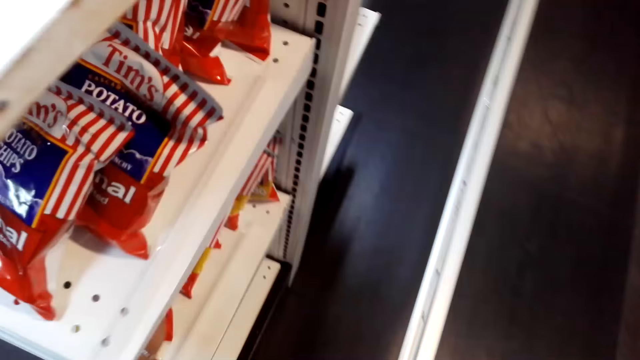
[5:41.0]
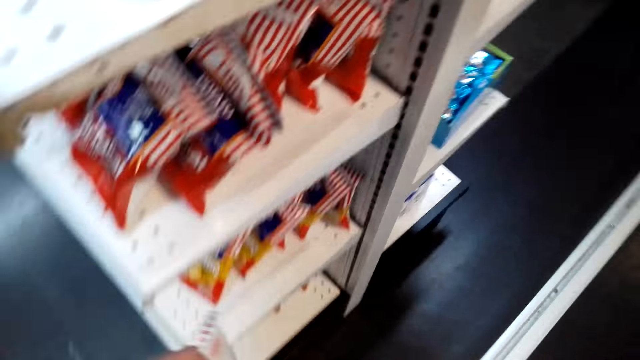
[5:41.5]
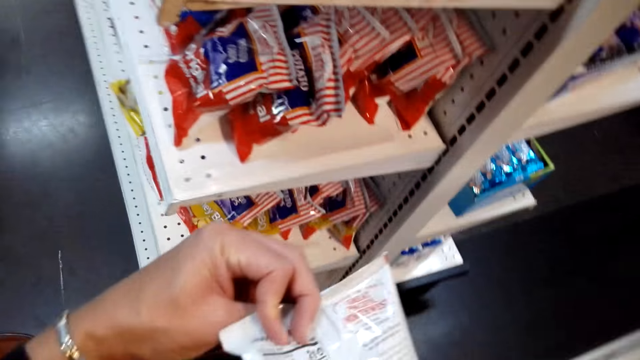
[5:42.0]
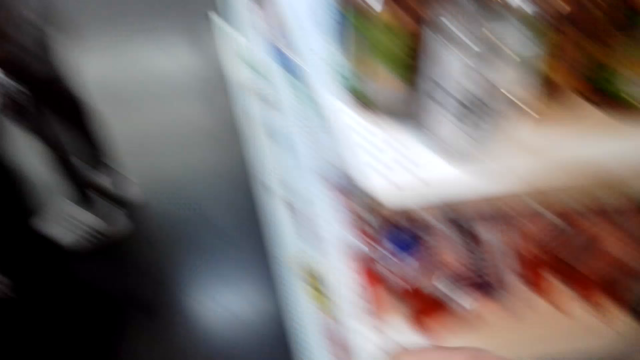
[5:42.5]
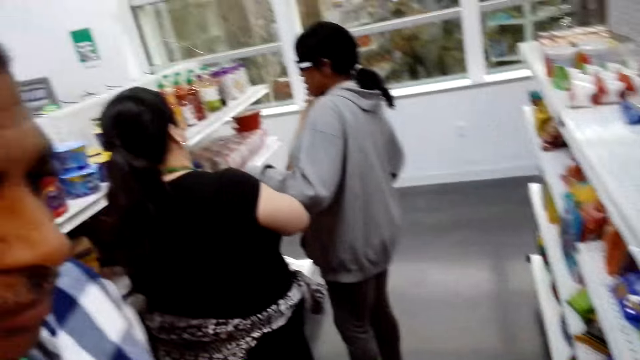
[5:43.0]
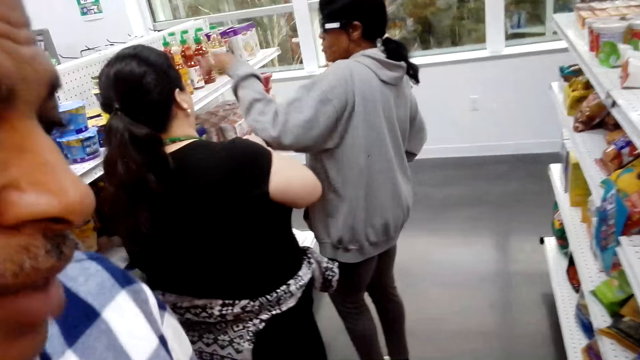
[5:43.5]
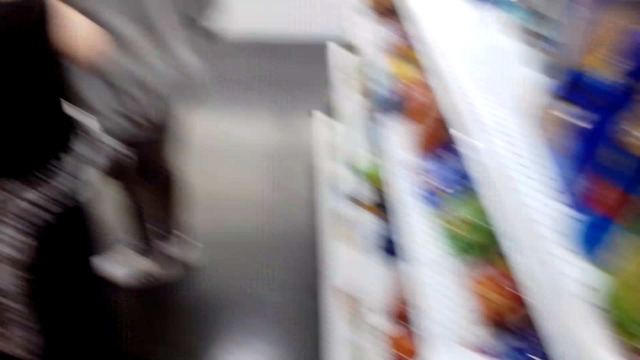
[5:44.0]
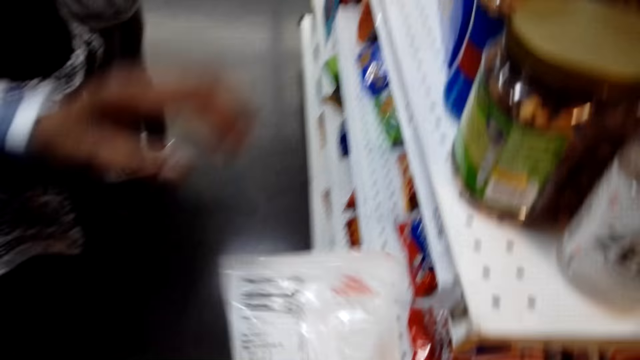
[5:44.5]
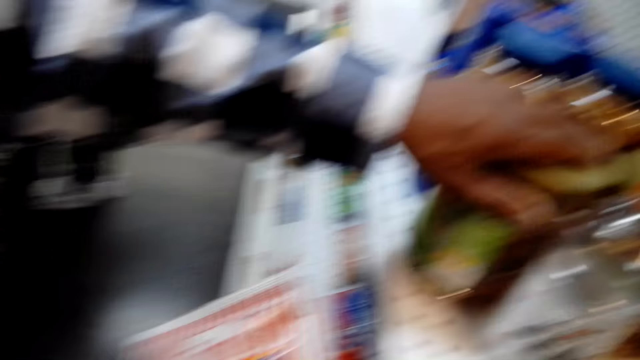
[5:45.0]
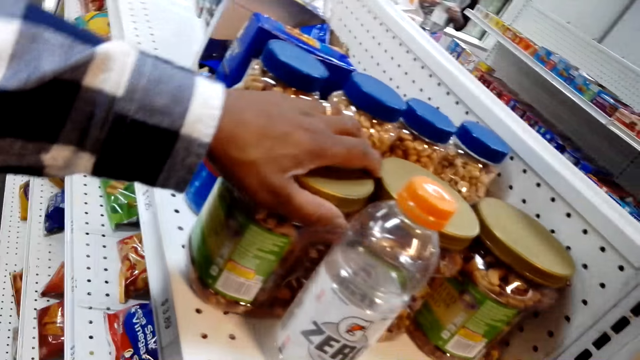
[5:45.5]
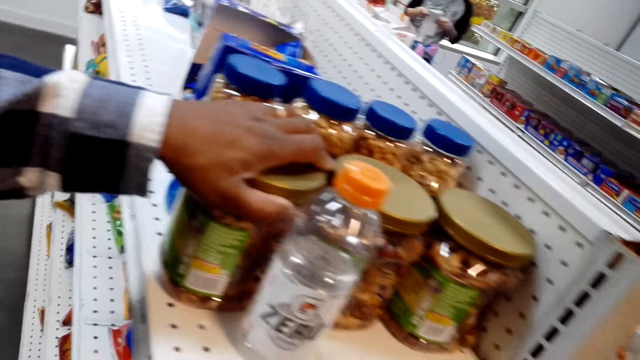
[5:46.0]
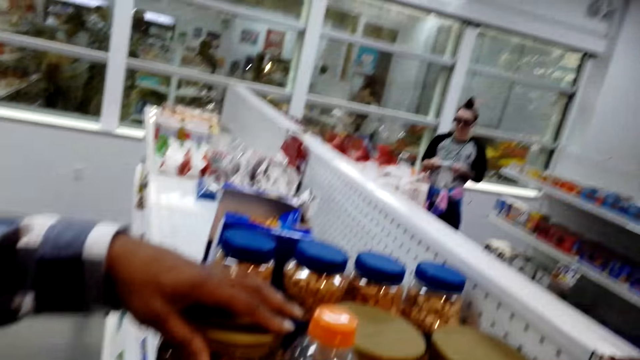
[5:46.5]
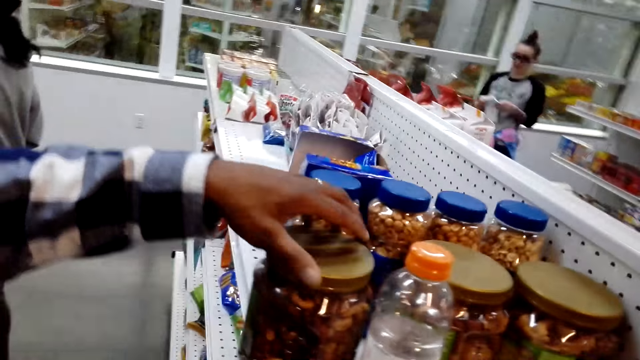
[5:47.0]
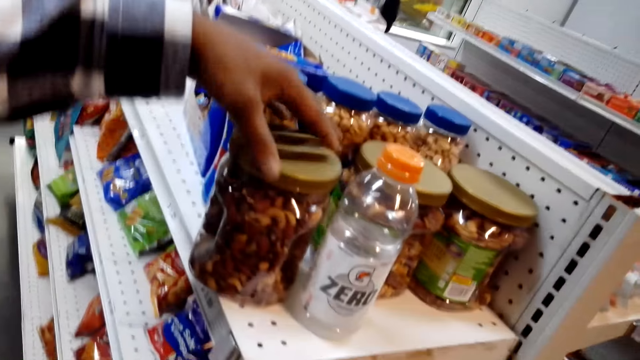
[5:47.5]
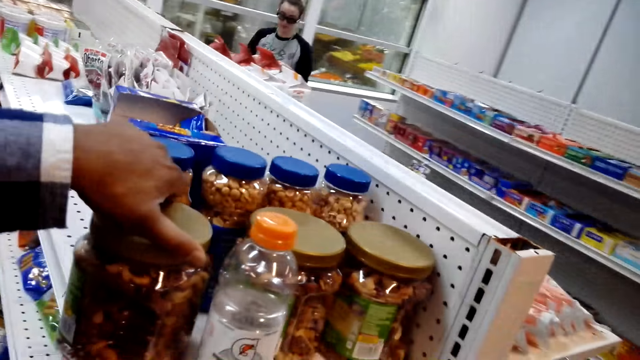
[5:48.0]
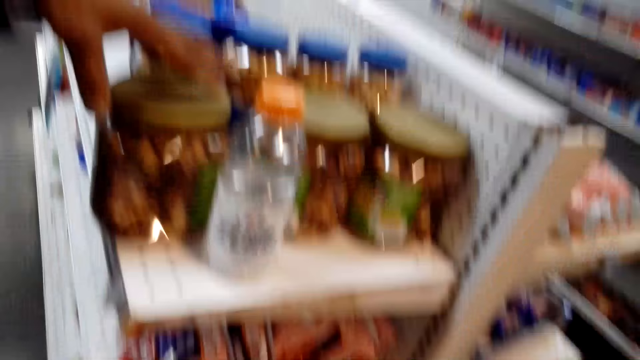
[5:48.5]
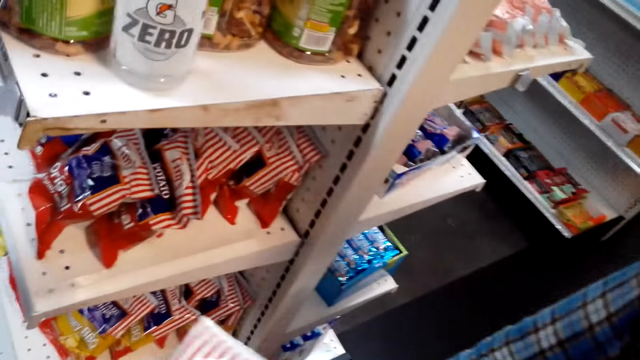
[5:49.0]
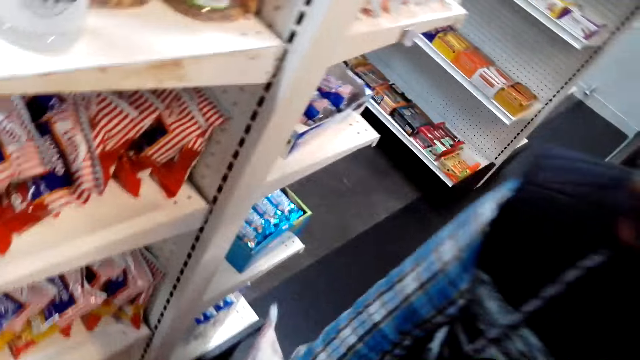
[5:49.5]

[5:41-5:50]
The camera wearer looks at the snack. They pick something from the shelf. A man holds the container.

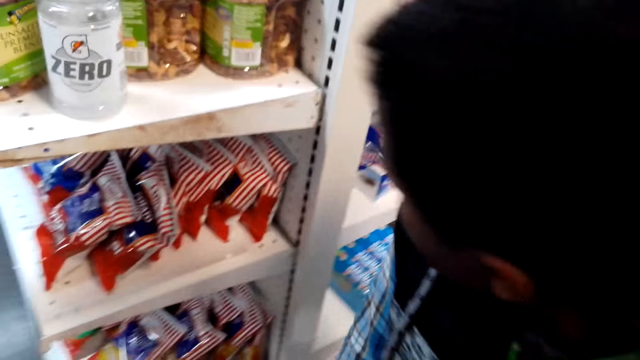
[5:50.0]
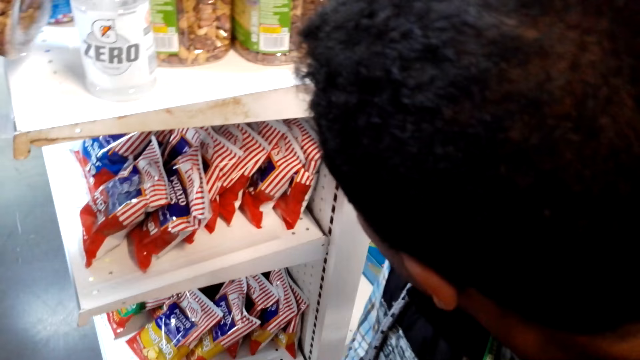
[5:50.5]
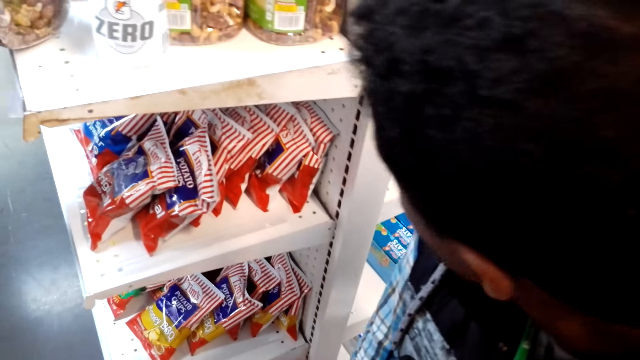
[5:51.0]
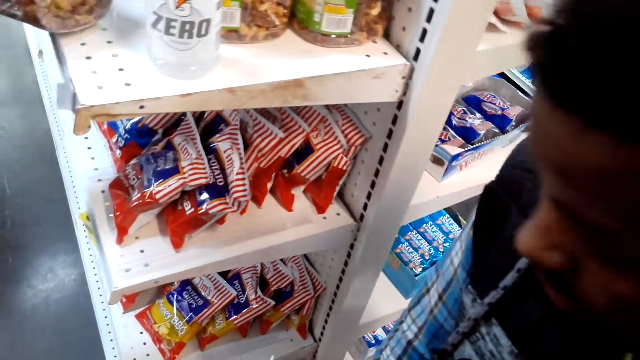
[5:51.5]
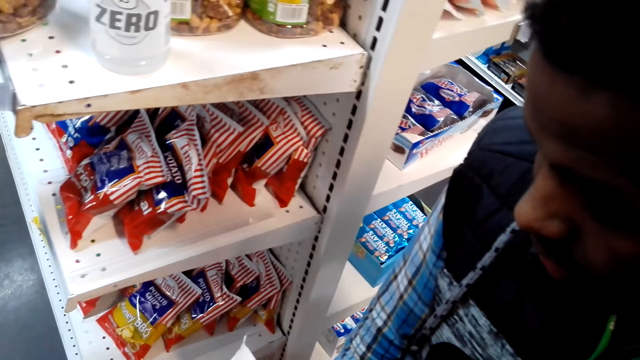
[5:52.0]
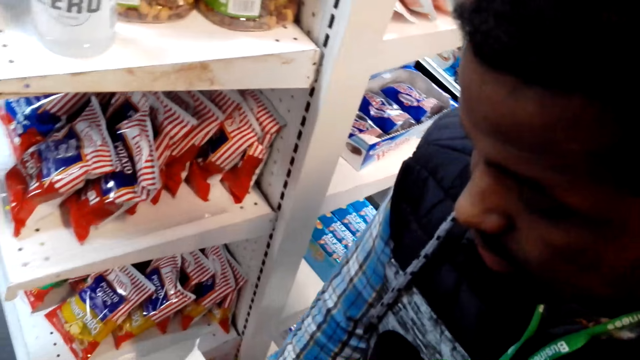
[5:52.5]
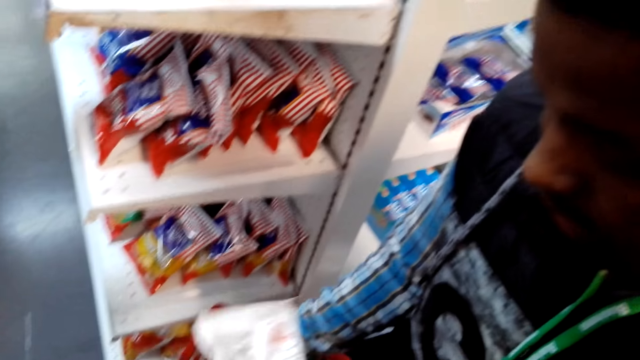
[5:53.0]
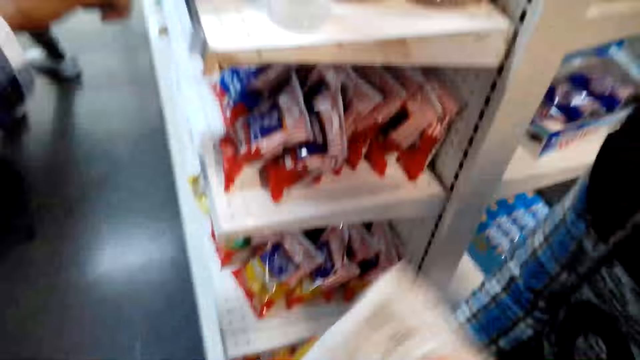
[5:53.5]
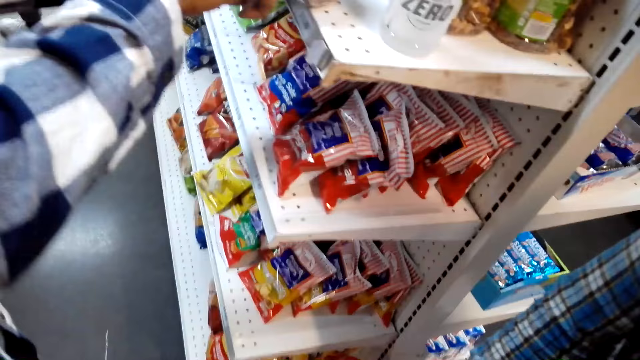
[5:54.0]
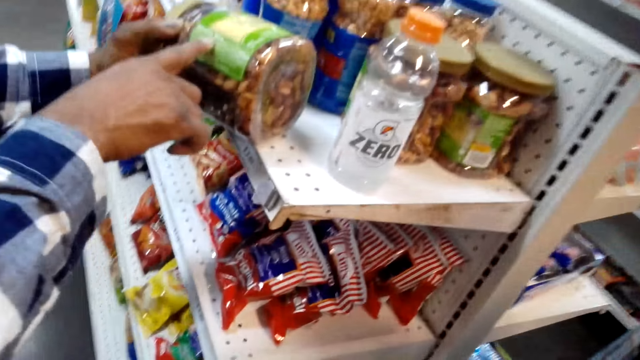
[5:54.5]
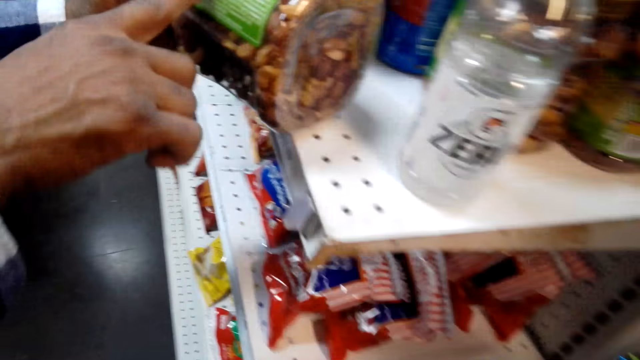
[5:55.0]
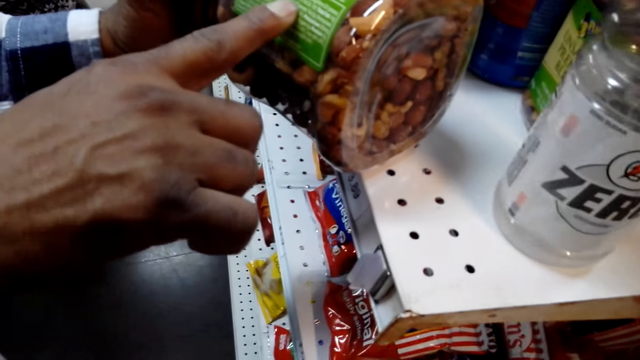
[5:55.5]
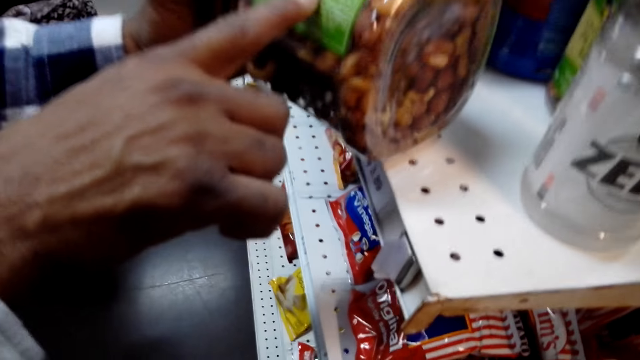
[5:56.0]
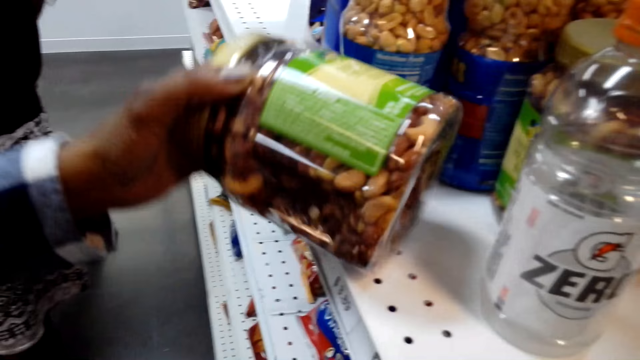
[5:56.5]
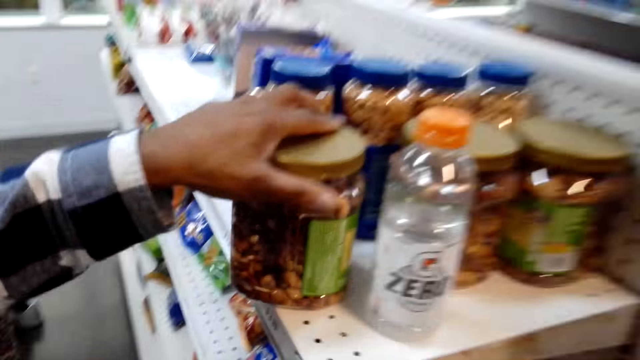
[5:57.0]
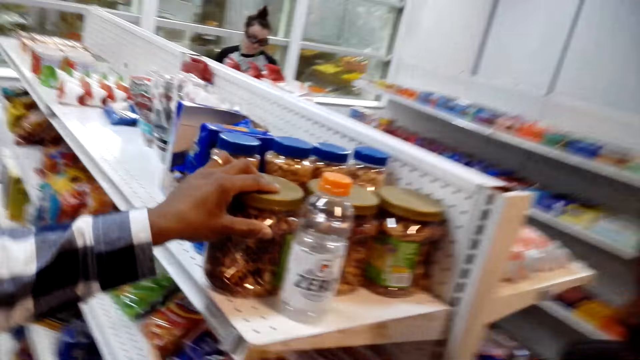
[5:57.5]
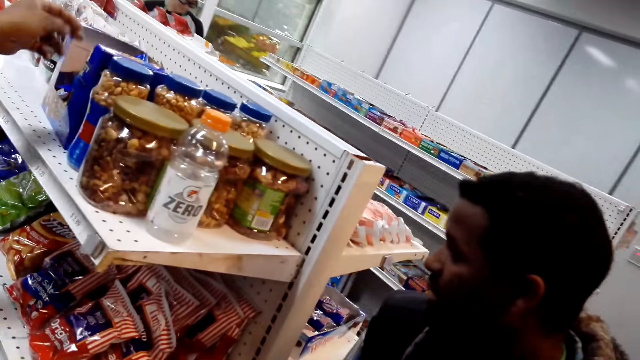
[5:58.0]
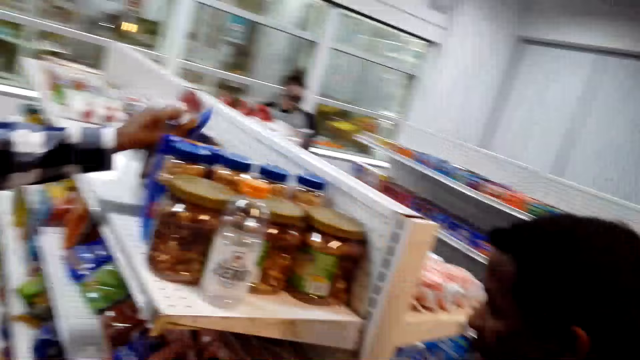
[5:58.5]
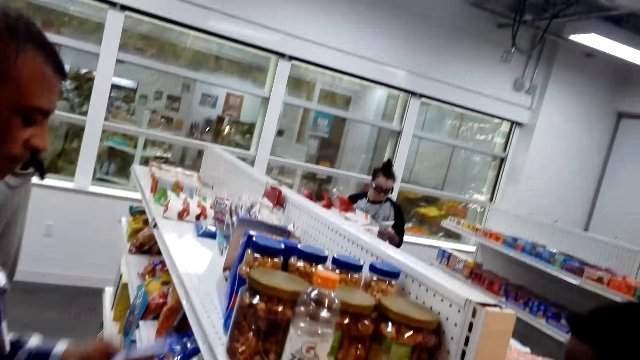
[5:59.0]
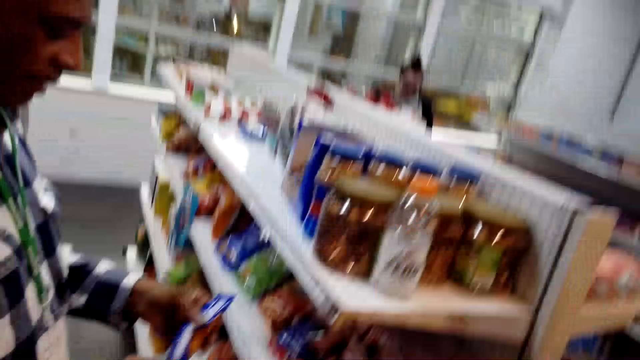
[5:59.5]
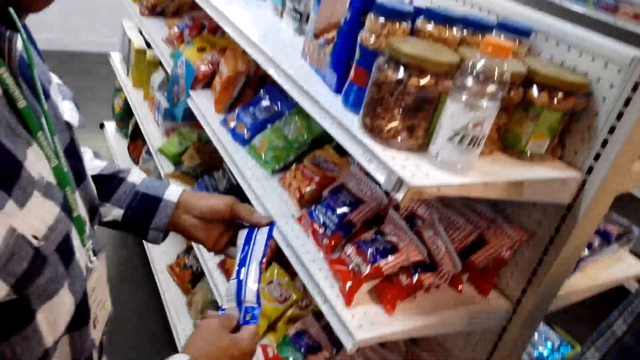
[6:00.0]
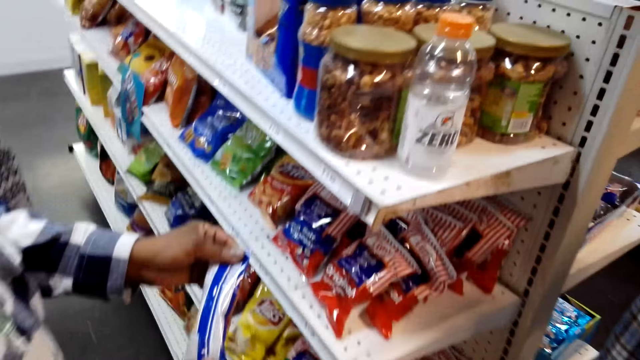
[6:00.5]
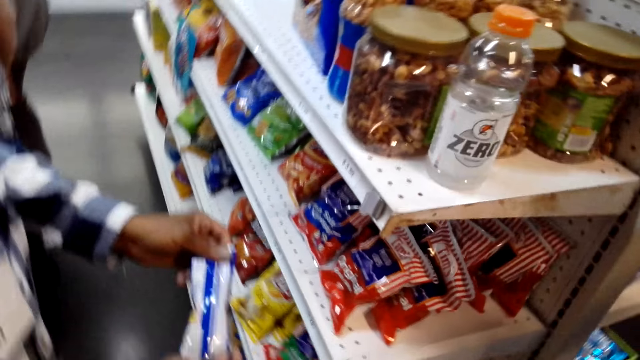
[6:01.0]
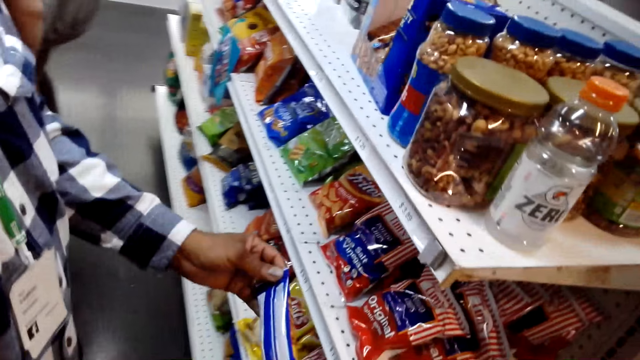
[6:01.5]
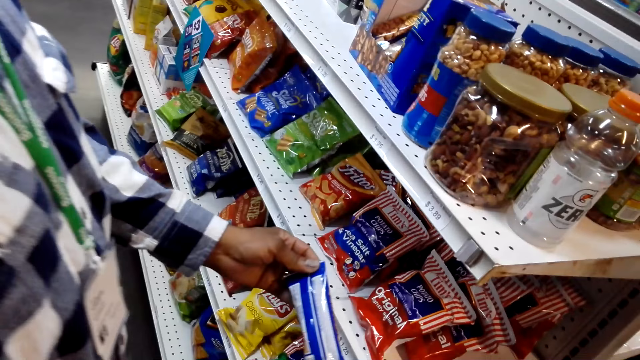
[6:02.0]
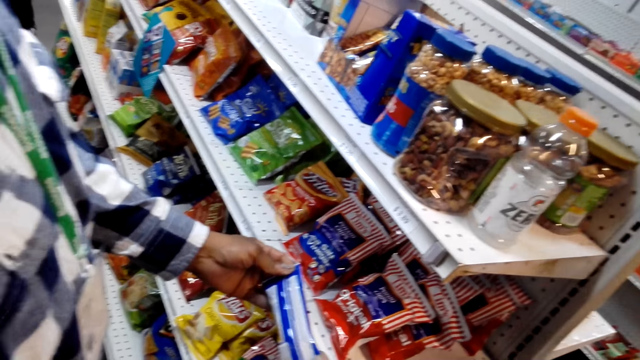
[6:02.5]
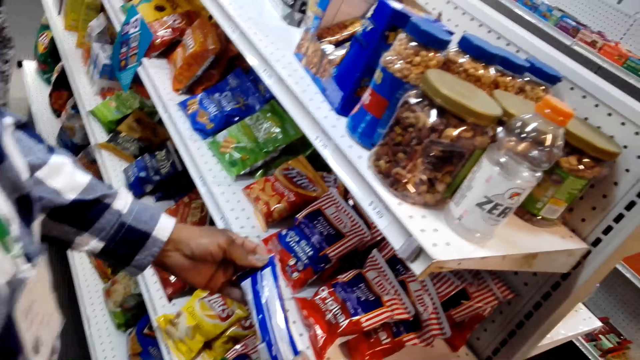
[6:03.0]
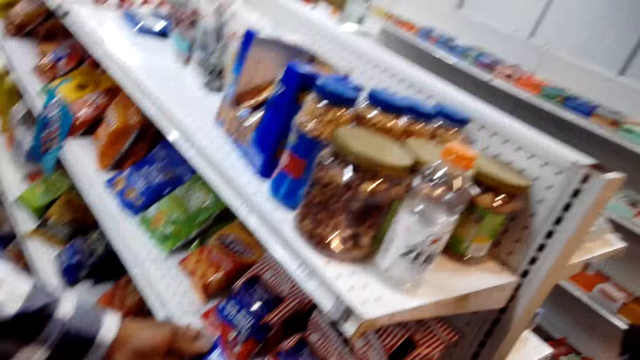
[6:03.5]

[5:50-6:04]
The camera wearer talks to a man. The man looks at the items on the shelf and talks to the camera wearer. Another man points at the container. The camera wearer looks at the container. The other man puts the container on the shelf and holds the snack.
